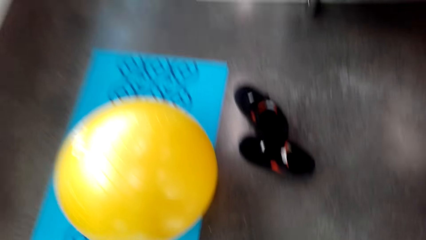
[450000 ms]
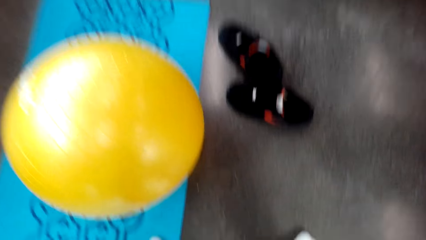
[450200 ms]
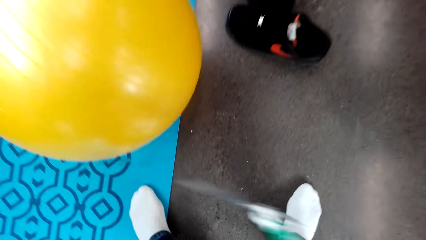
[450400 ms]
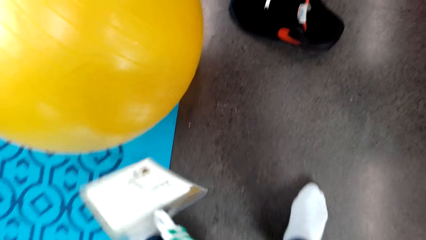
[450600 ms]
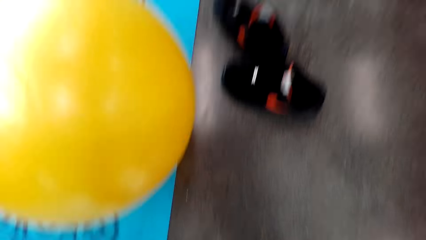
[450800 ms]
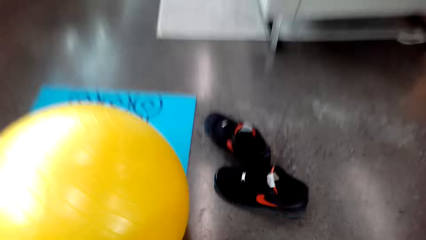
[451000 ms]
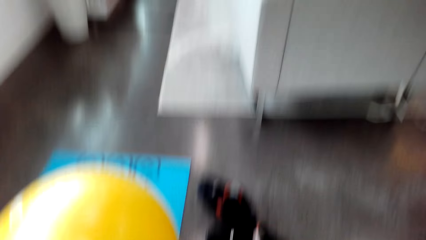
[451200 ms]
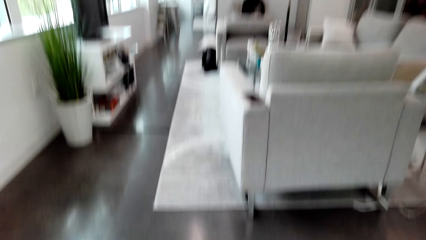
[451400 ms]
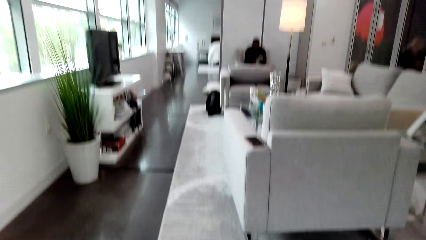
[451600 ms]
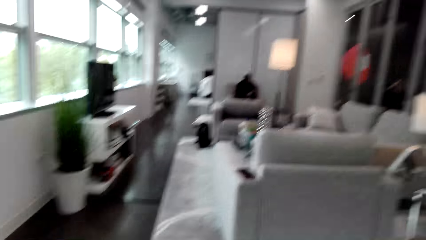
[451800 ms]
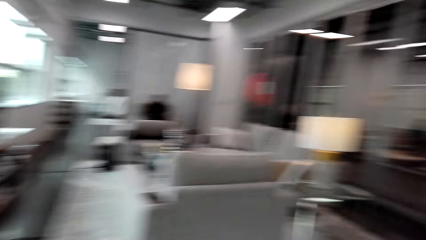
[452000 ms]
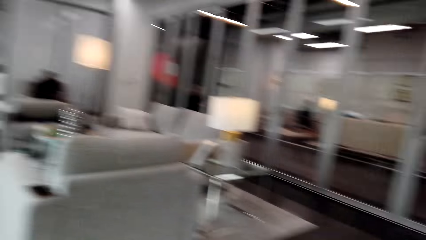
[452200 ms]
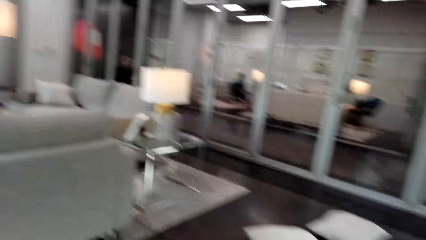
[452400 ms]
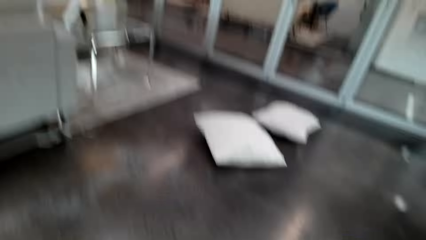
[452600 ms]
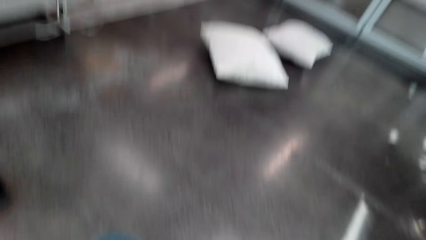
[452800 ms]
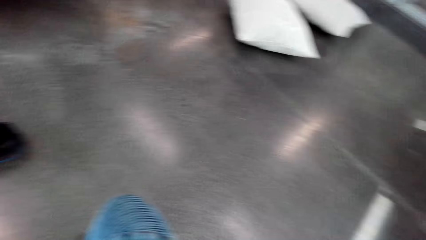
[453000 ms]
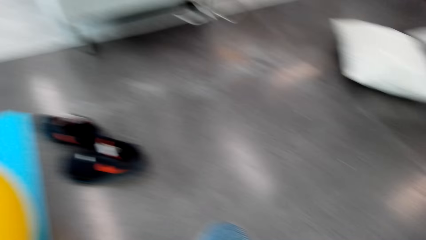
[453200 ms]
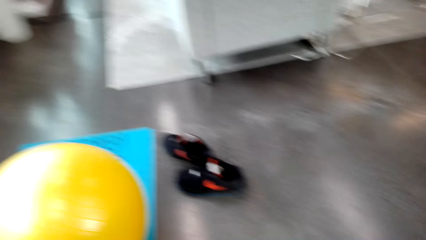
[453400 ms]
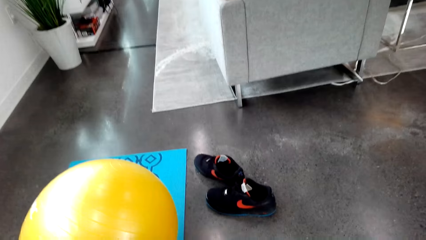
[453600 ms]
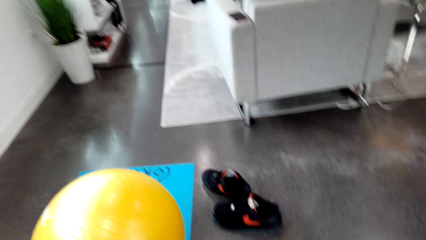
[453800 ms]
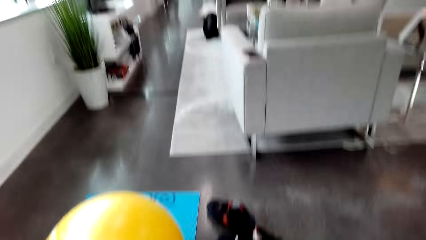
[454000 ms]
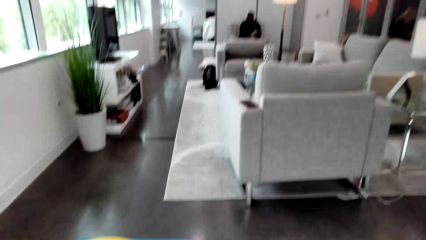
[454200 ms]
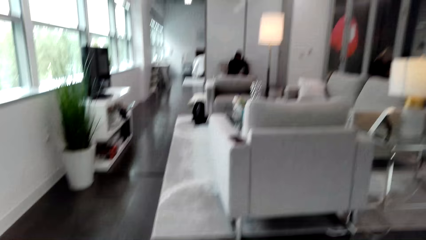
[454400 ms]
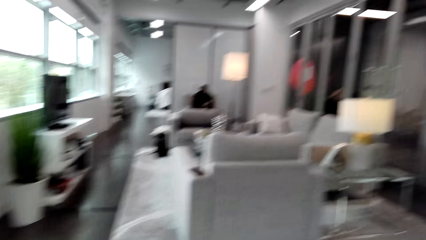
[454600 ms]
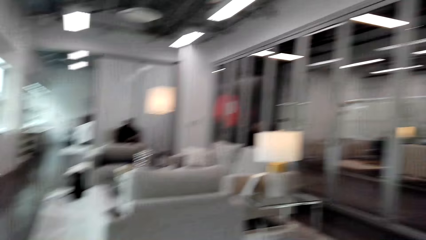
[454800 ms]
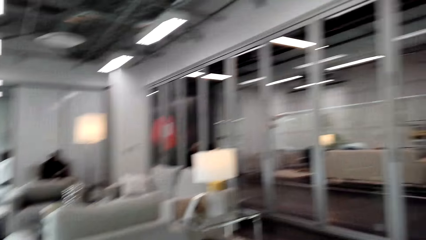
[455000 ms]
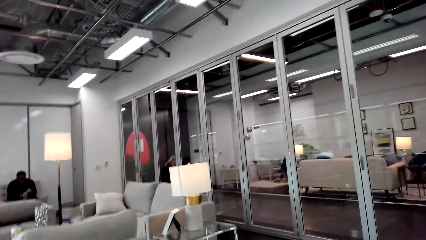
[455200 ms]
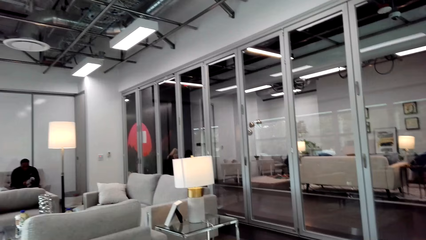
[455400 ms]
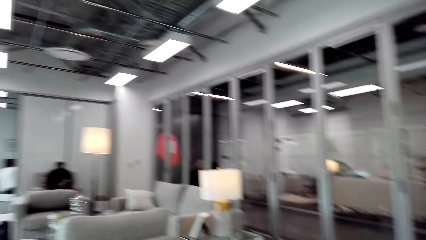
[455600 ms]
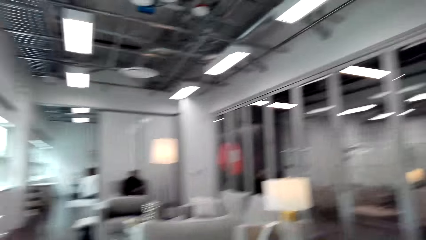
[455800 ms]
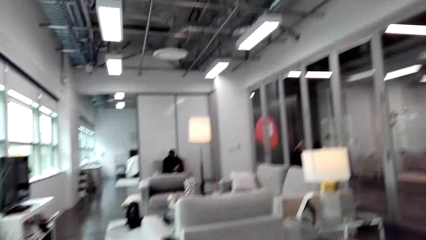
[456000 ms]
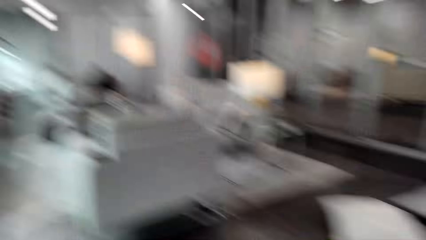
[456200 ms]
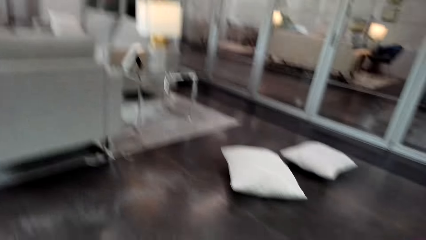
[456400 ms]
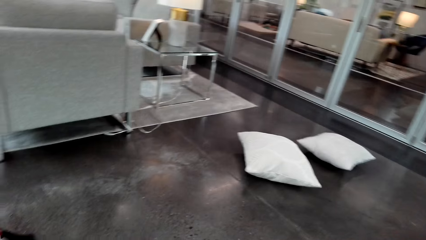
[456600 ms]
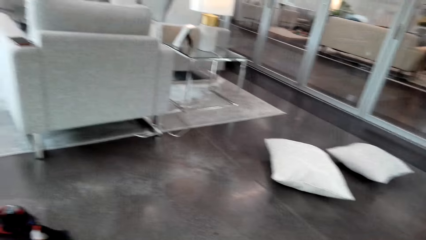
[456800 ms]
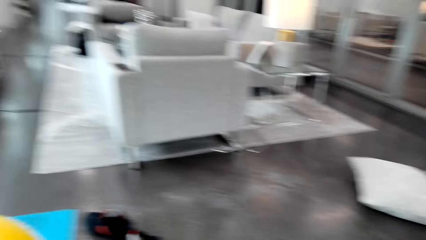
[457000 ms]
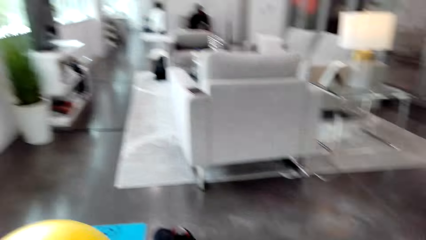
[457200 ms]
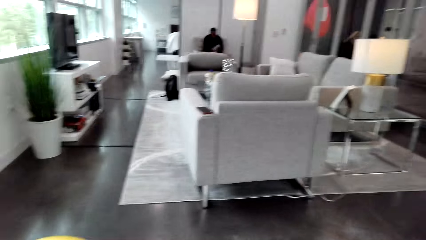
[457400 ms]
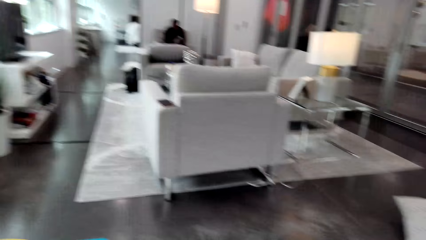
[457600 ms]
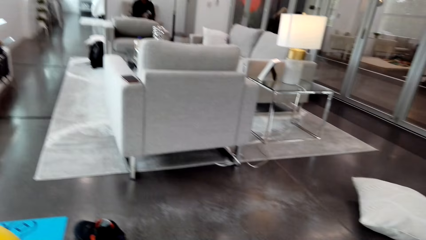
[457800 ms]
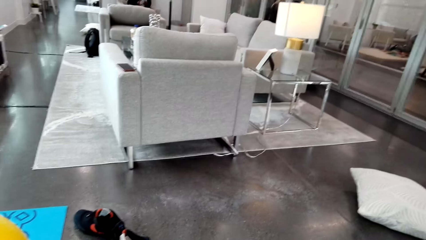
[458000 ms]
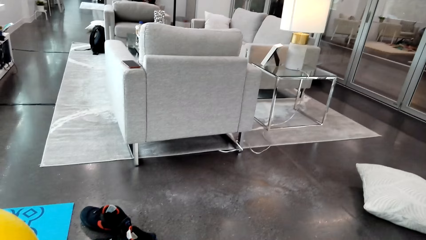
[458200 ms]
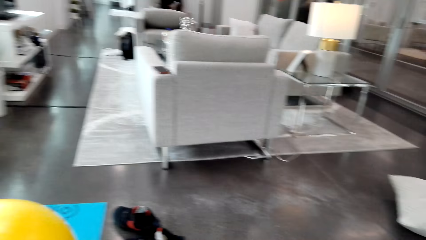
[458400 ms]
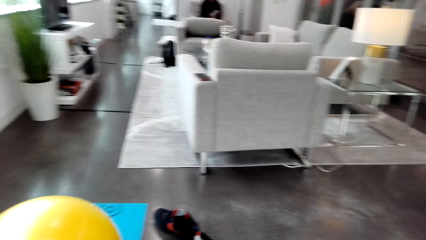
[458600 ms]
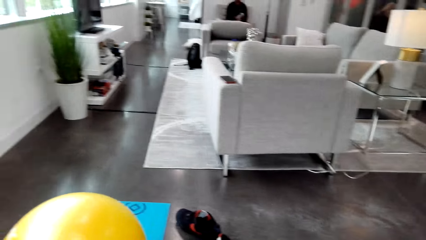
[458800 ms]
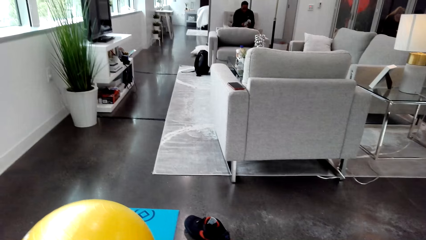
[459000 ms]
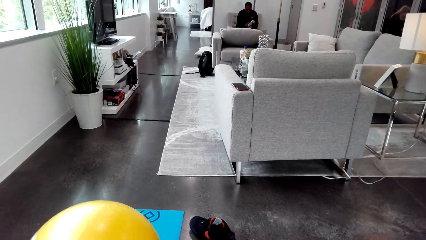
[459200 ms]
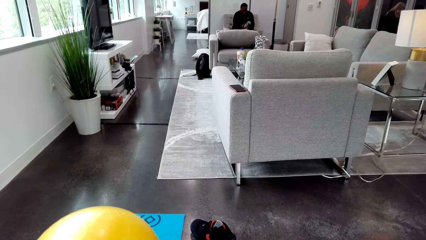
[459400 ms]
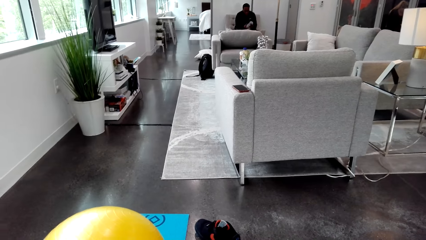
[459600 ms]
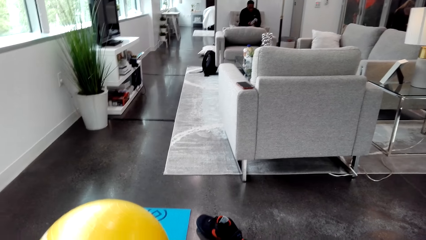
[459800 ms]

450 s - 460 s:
The camera wearer exercises in the house. They work out.

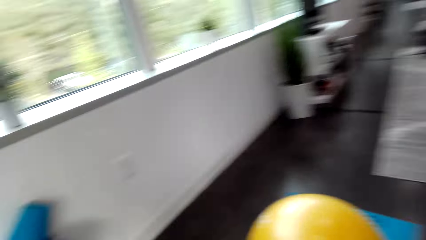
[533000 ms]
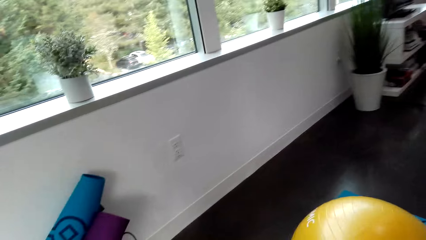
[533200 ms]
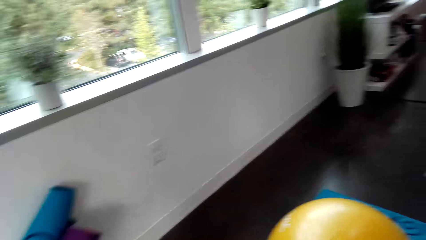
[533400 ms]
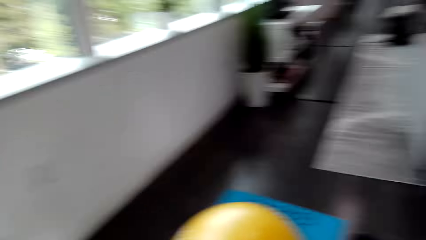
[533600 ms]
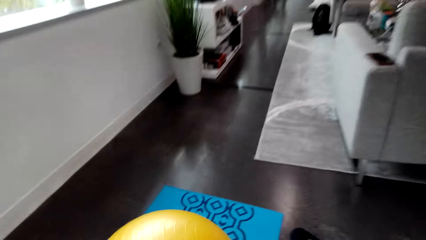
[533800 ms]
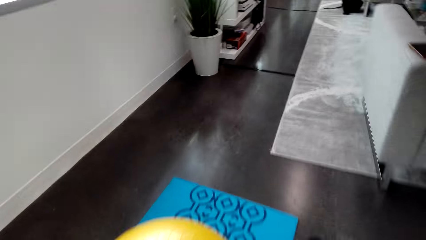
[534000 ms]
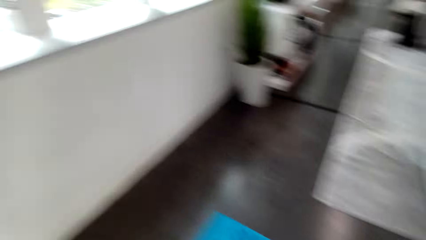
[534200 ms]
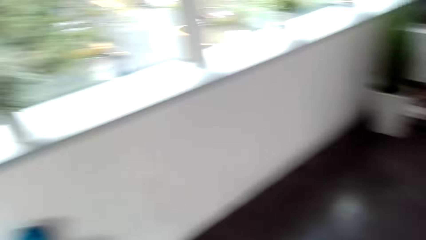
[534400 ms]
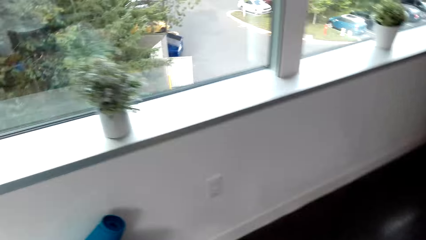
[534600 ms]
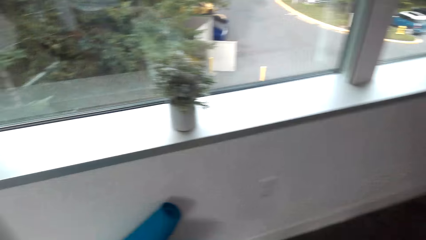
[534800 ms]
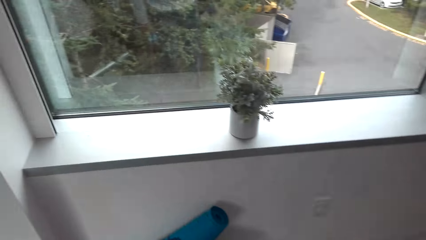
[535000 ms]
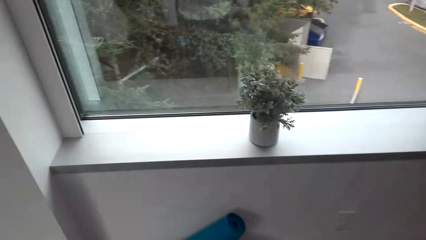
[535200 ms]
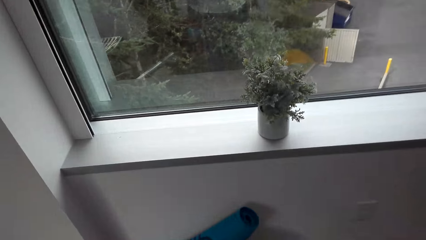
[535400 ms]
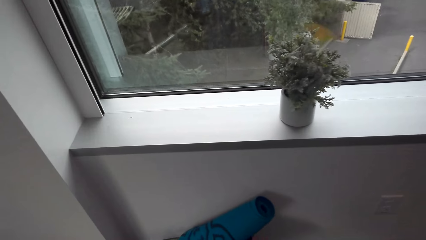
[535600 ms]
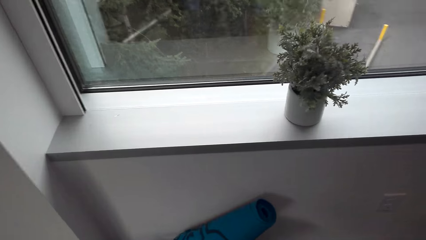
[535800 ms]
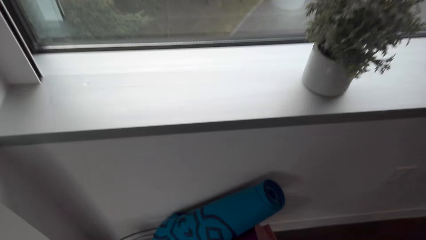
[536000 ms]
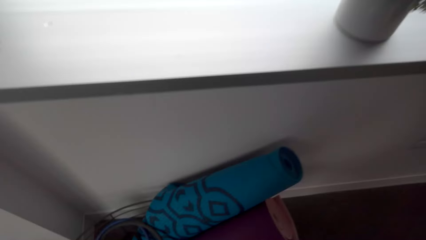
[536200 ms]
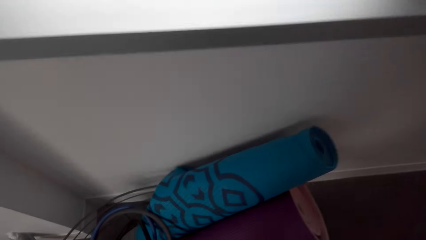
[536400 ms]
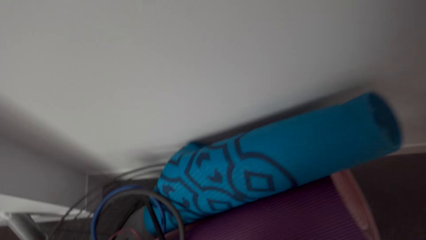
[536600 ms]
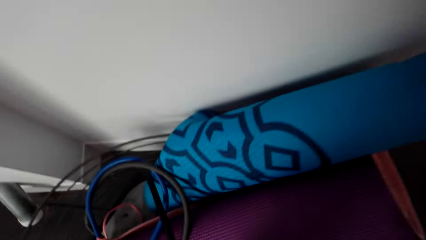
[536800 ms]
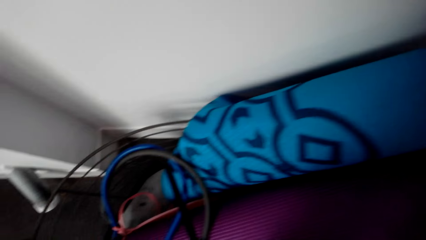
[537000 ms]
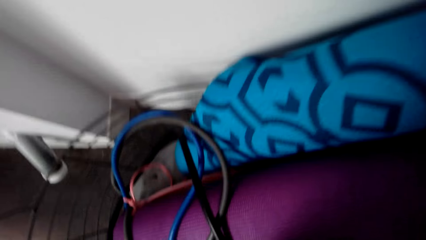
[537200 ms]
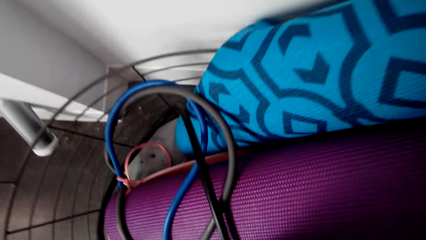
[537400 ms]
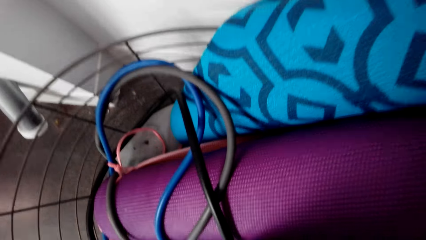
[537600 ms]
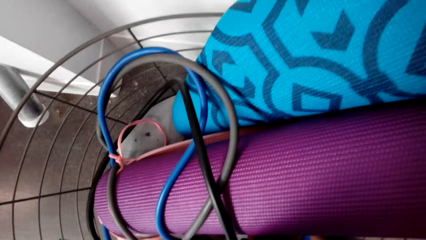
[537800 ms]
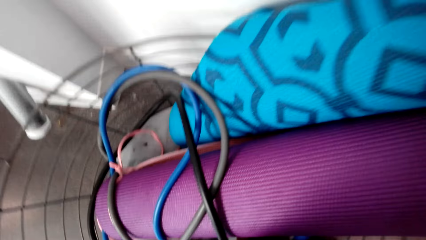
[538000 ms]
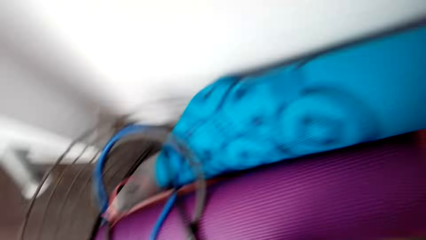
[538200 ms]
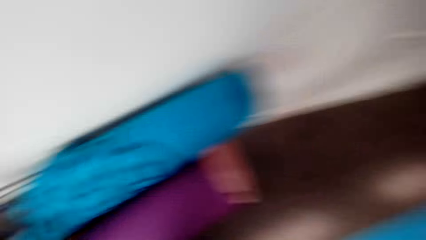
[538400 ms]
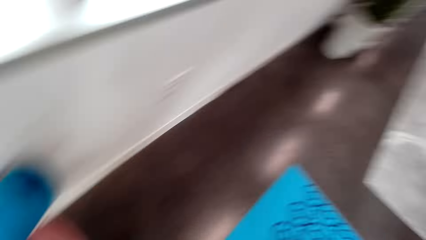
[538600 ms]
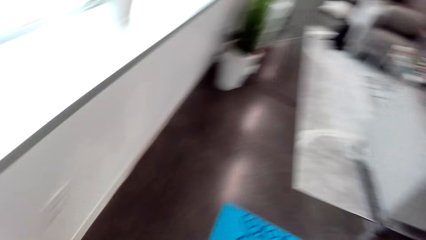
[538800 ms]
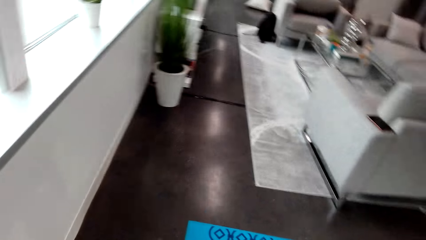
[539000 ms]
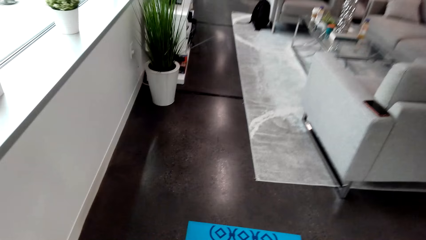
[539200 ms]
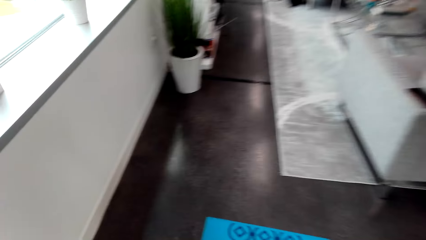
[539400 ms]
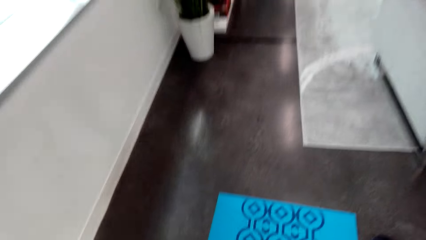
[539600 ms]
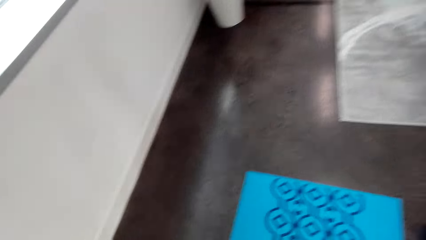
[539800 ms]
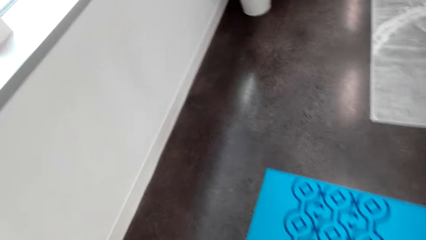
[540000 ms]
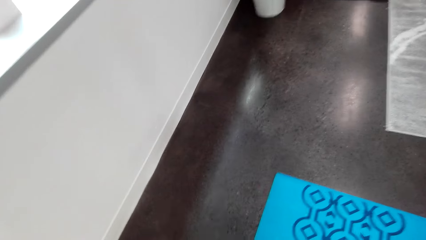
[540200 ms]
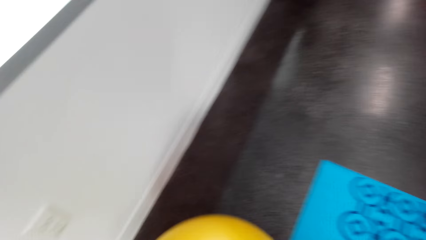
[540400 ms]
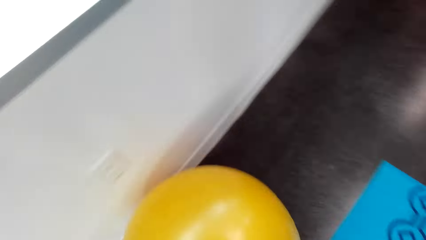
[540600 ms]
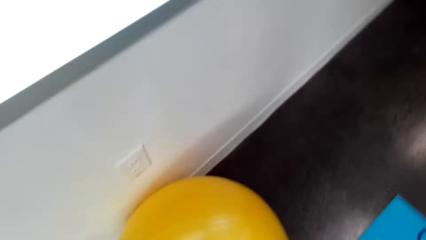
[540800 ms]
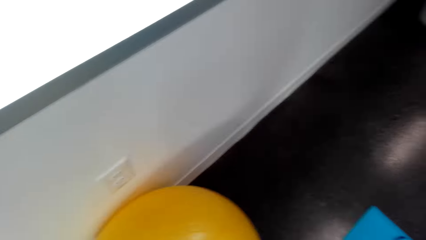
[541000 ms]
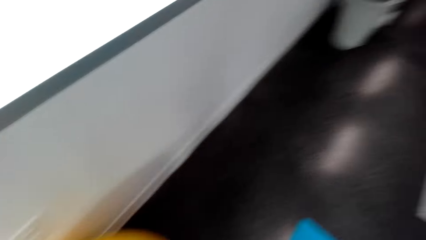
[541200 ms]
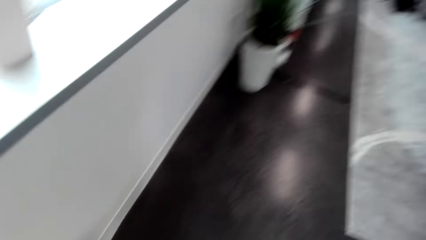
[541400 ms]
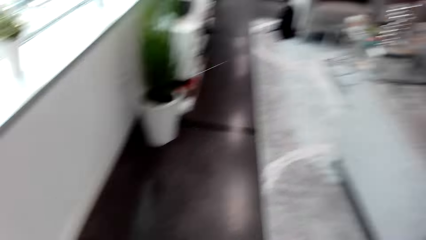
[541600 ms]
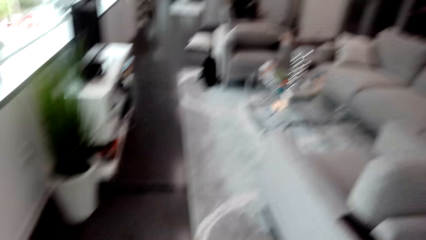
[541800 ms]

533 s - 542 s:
The camera wearer walks around the room. They look around in the house. They bend towards a basket and put the dumbbells in the basket. They move the exercise ball on the floor. They look around in the house.
